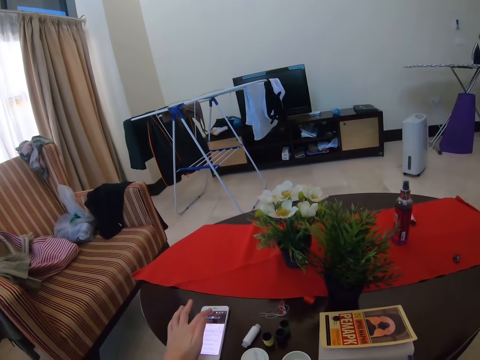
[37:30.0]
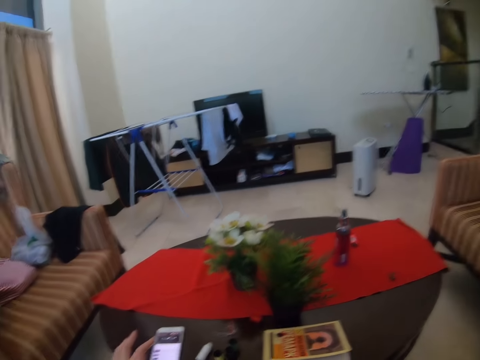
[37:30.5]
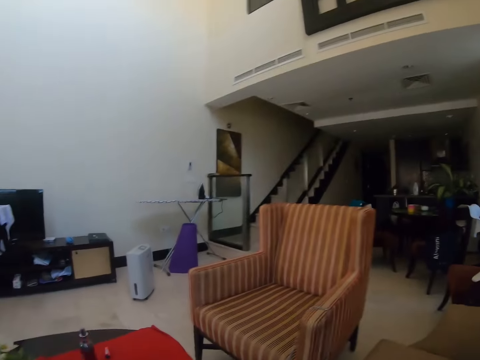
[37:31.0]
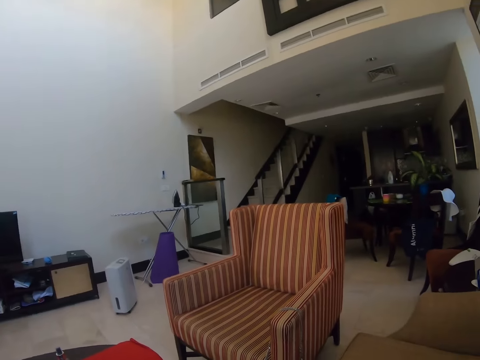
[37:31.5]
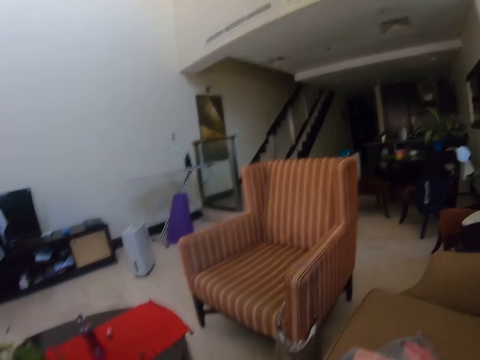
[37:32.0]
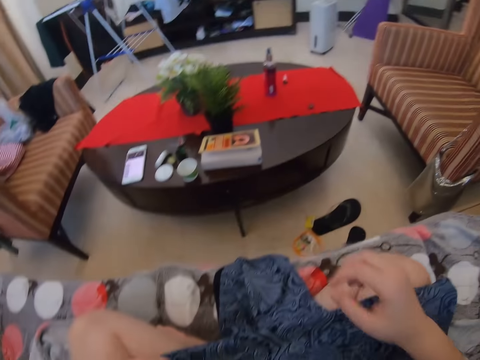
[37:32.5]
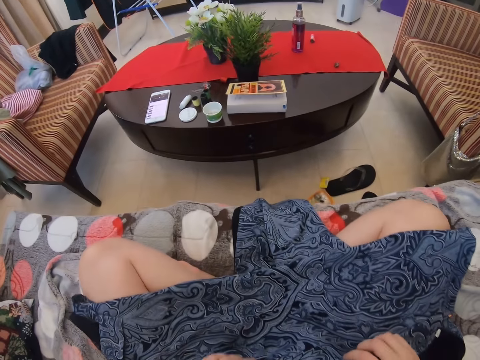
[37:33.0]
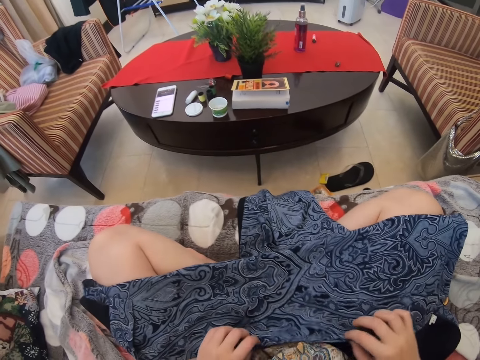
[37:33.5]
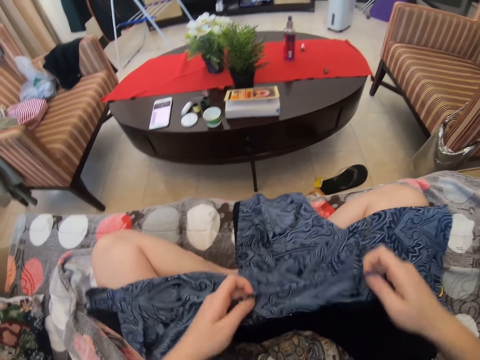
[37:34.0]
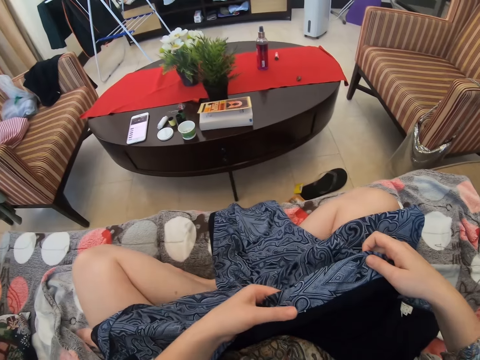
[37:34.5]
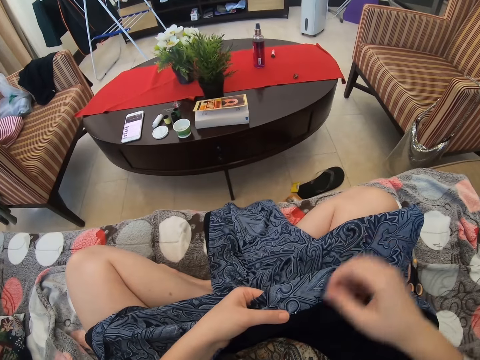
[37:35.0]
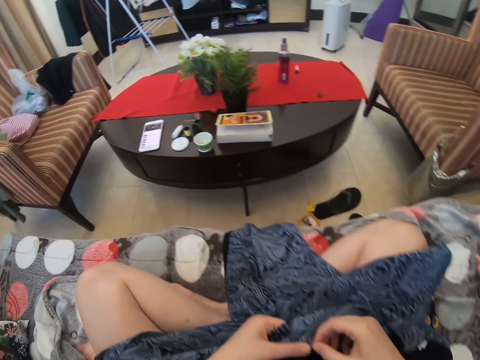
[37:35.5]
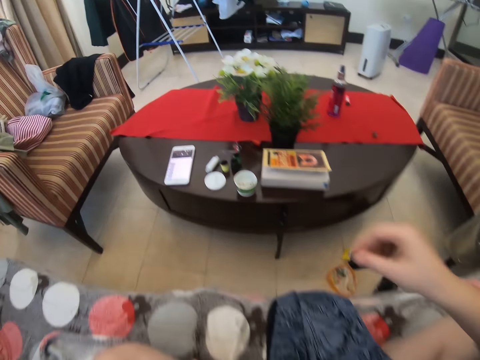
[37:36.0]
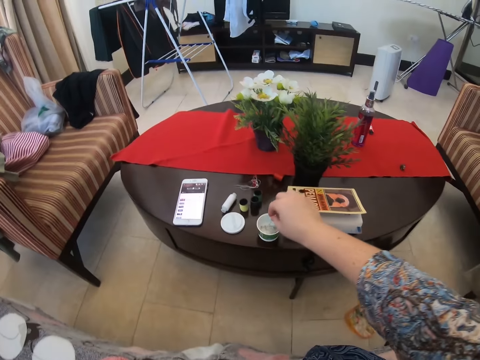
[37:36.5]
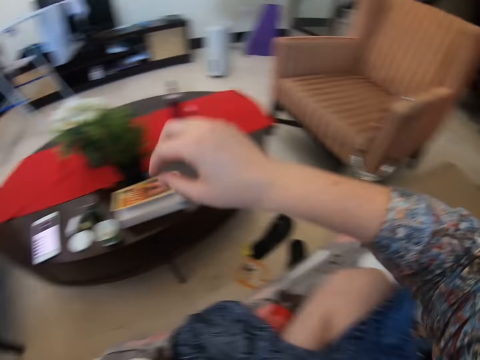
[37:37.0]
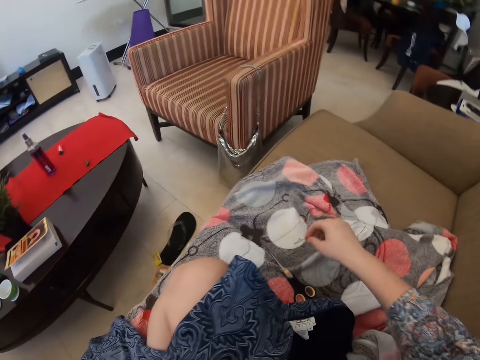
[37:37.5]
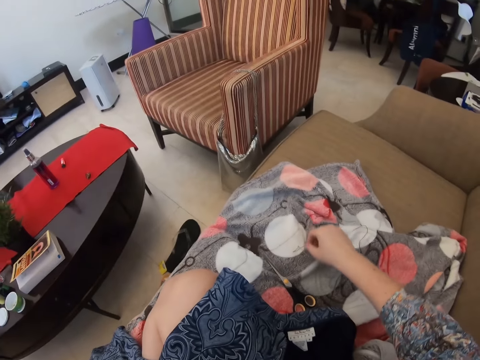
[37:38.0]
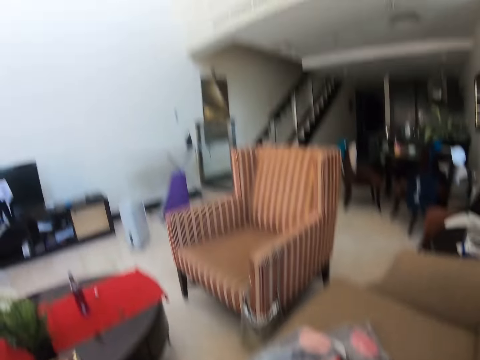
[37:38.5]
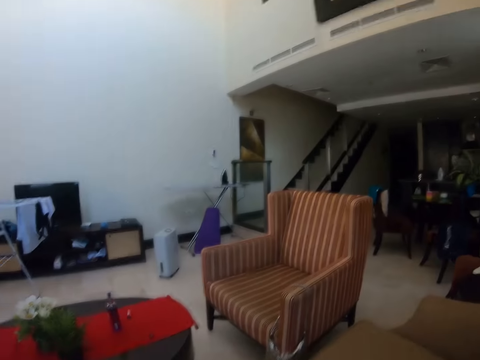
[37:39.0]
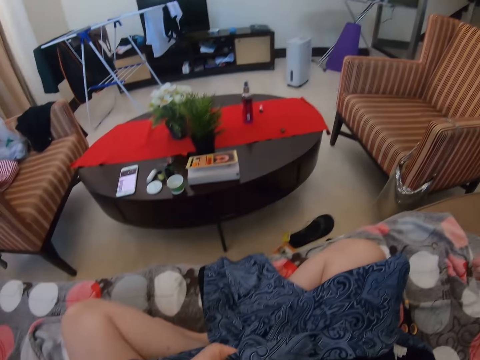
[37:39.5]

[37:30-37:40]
The camera wearer turns off the music on their phone. They talk to a lady. They turn the cloth. They unfold the cloth. They pick up a sewing needle. They put the needle in the tin. They place the sewing needle on the chair. They take the sewing needle and sewing thread.

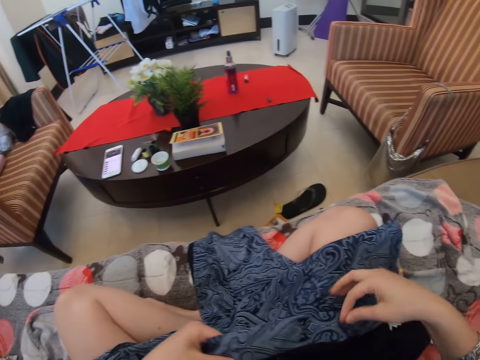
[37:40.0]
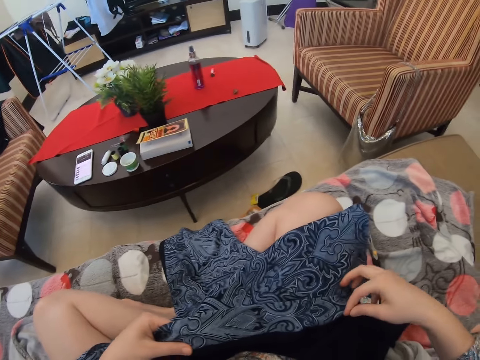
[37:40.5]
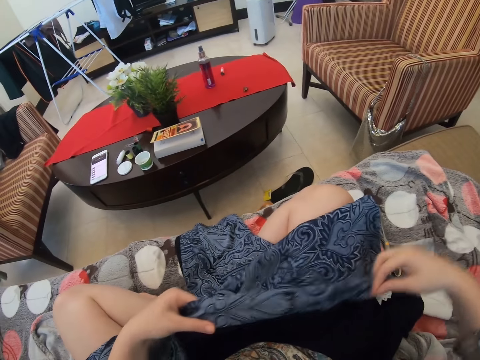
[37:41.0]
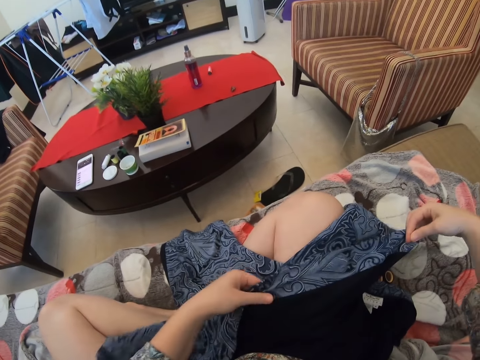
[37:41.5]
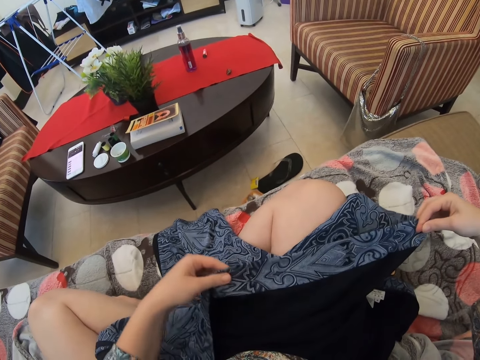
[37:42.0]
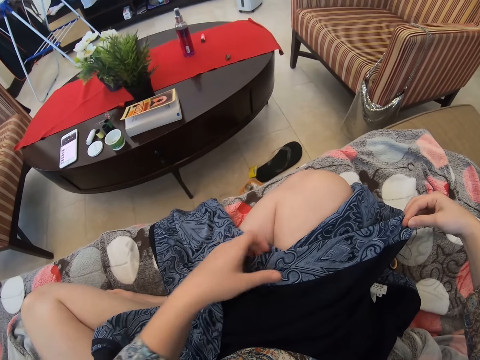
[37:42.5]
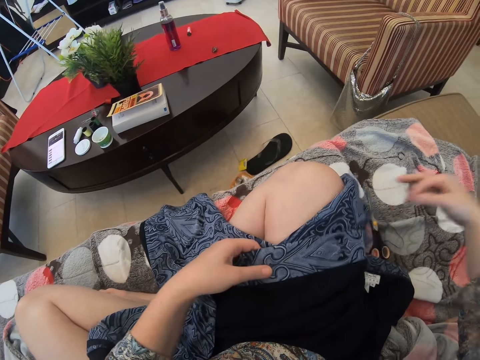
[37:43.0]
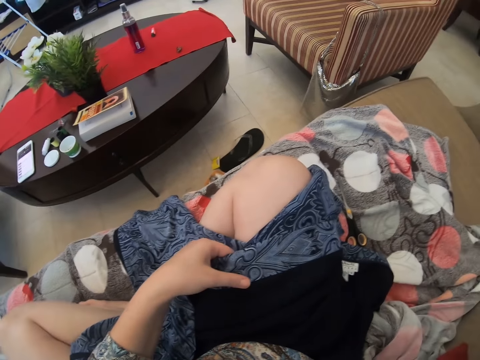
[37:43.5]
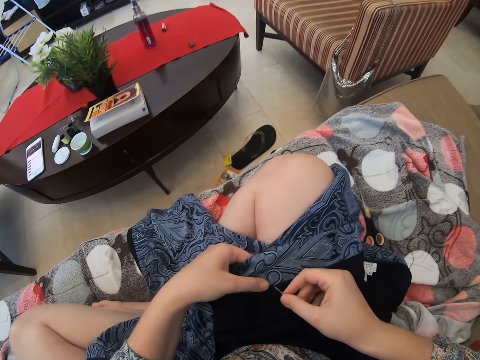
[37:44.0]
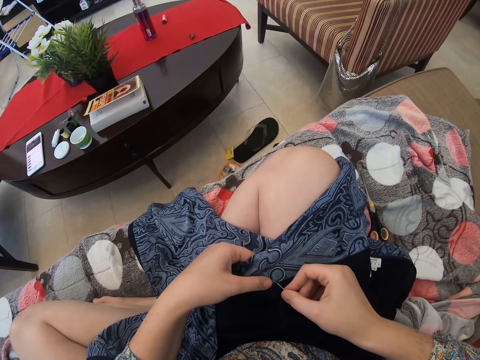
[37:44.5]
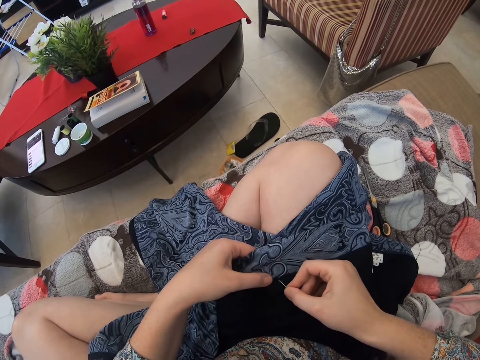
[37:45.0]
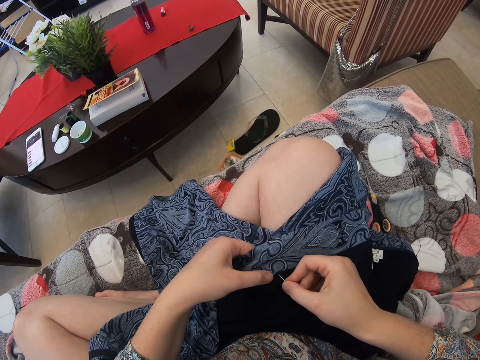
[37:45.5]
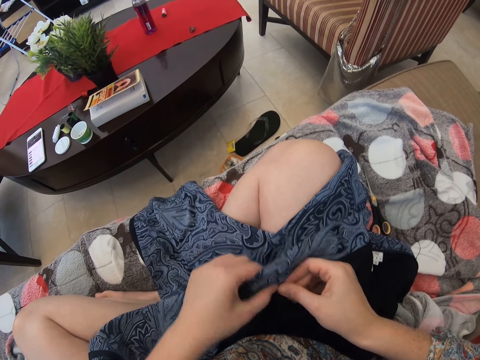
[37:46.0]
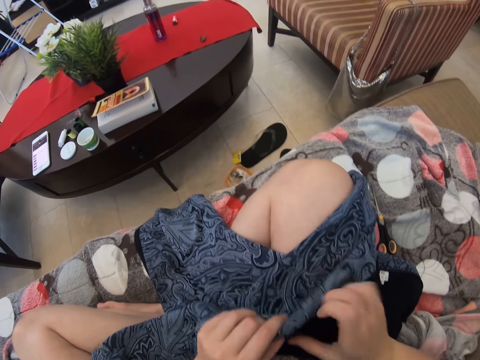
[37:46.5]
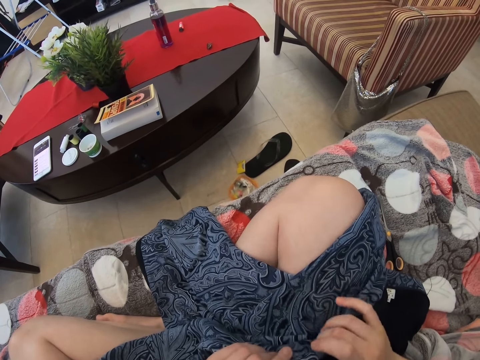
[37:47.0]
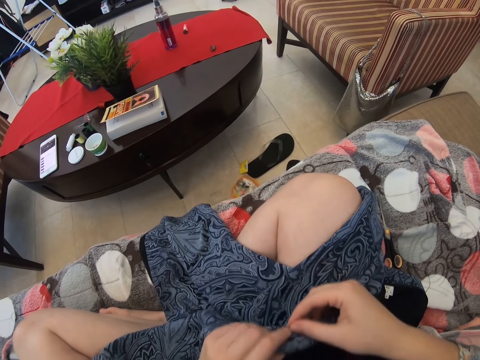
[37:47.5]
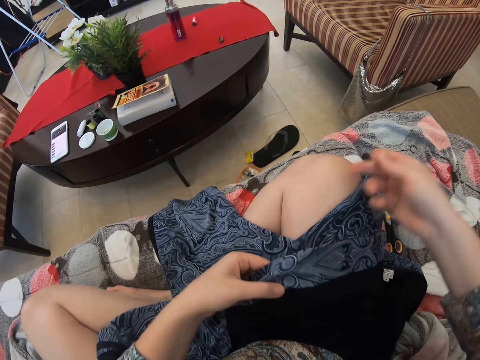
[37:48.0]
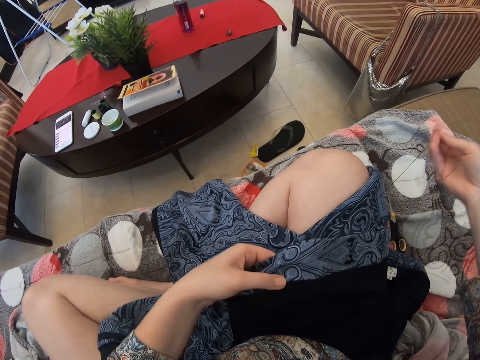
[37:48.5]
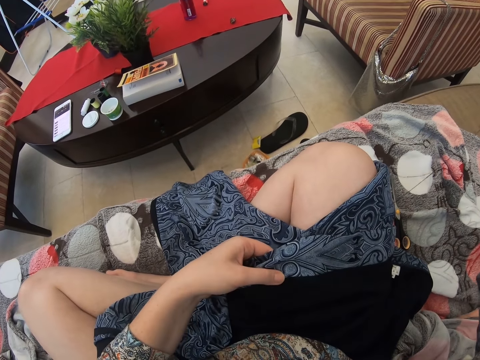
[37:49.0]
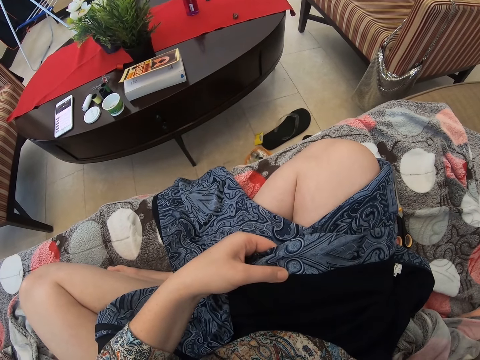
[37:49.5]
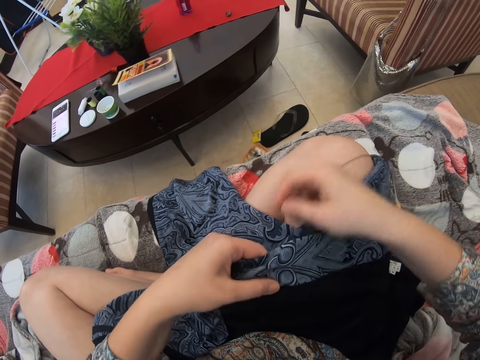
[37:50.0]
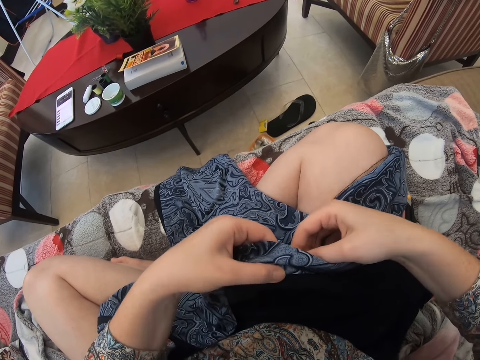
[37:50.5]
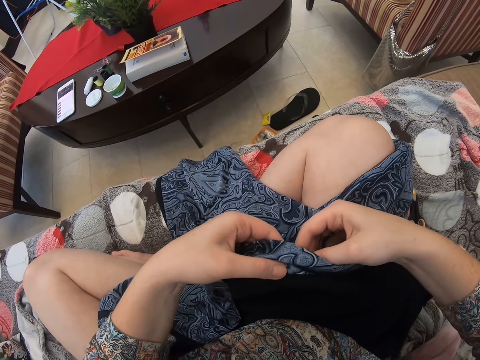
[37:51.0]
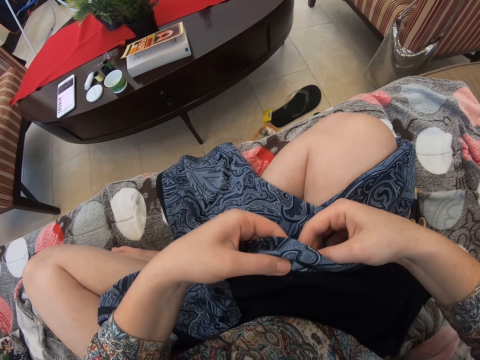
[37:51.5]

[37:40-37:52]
The camera wearer touches the cloth. She places the cloth on her thigh. She stretches the cloth. She sews the cloth.

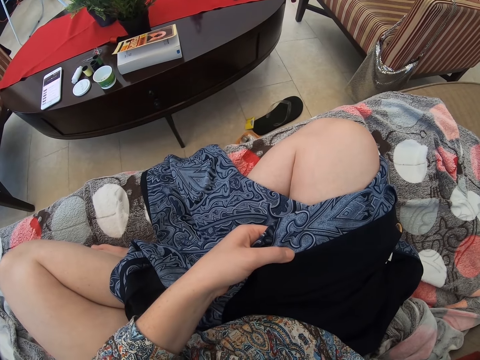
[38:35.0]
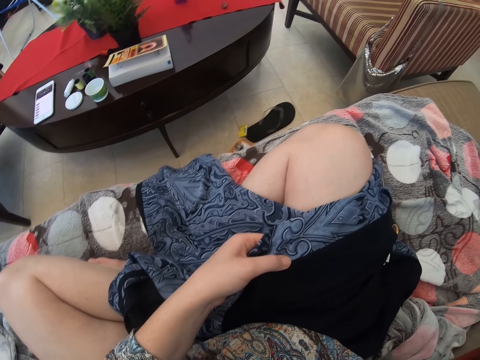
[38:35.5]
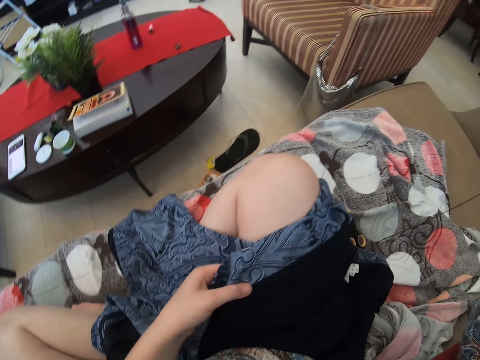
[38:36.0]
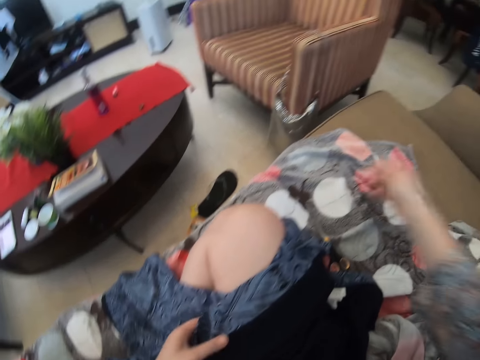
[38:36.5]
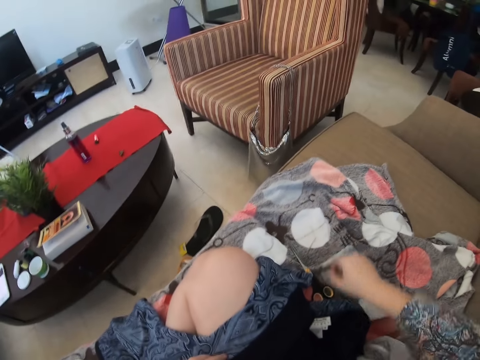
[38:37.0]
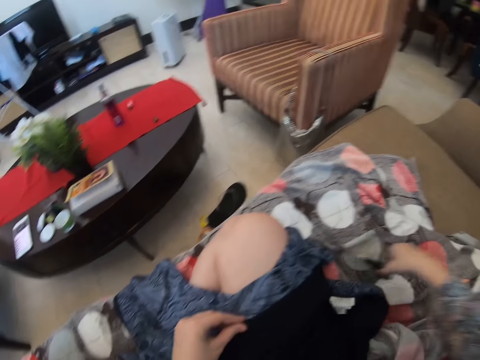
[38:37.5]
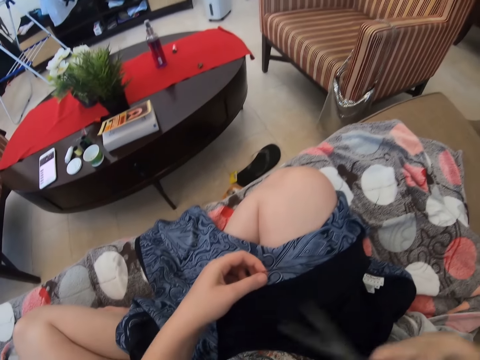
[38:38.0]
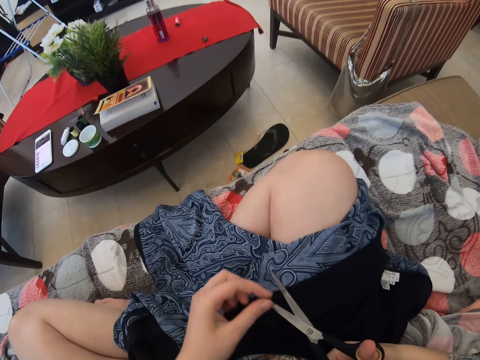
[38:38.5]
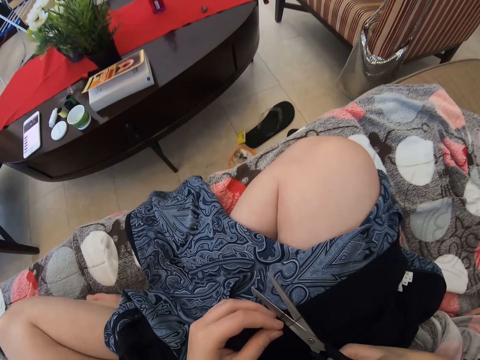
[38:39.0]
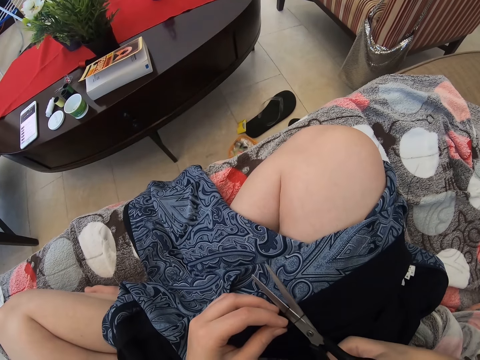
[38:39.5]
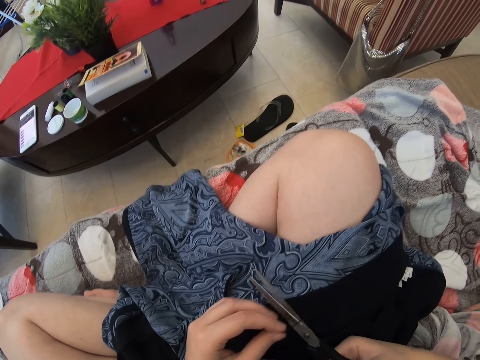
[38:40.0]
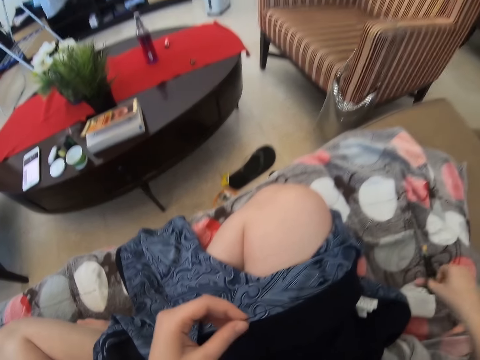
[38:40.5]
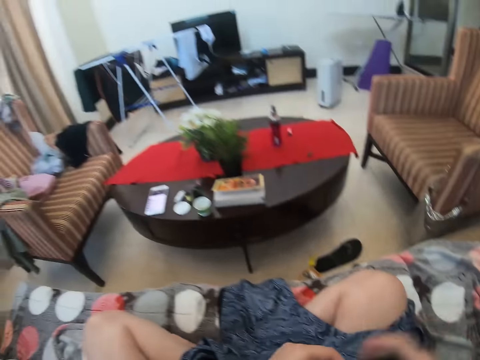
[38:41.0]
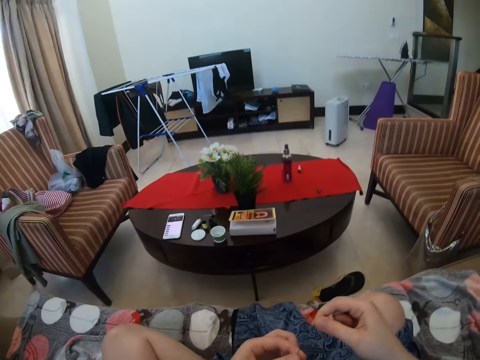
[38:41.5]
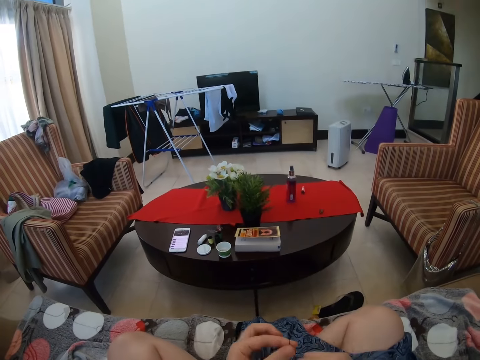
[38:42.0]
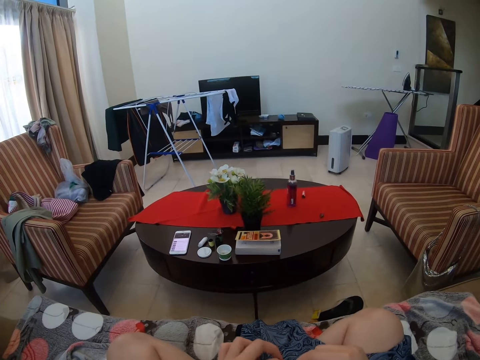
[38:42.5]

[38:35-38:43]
The camera wearer places the needle and the thread on the chair. They pick up the scissors. They cut the sewing thread with the scissors. They place the scissors on the chair. They roll the sewing thread.
